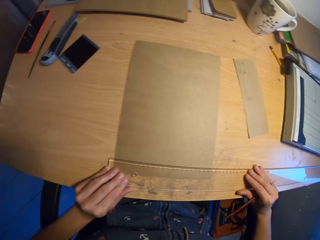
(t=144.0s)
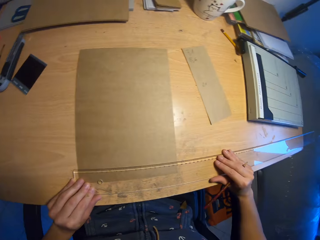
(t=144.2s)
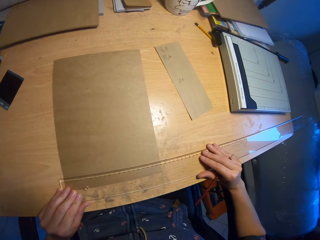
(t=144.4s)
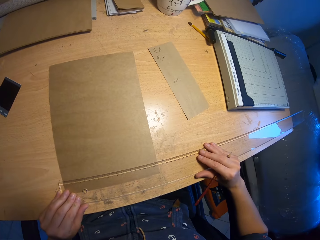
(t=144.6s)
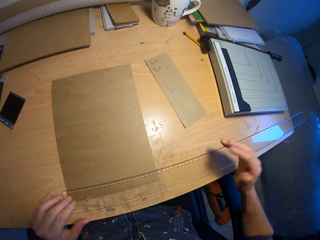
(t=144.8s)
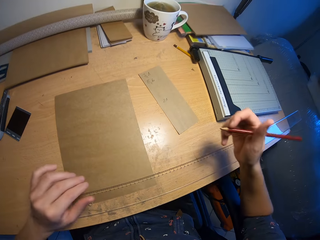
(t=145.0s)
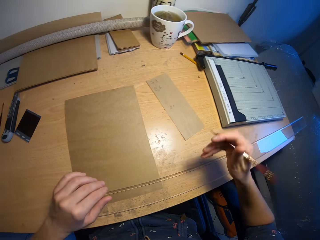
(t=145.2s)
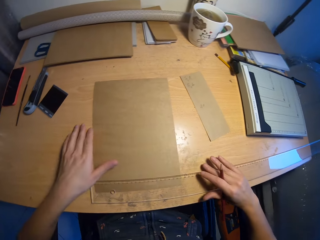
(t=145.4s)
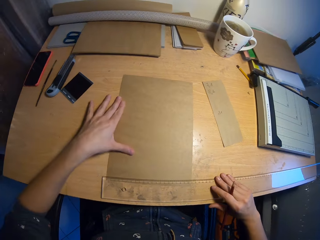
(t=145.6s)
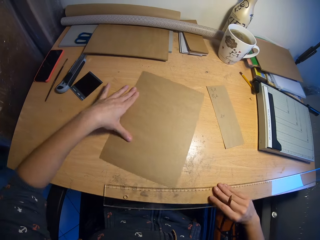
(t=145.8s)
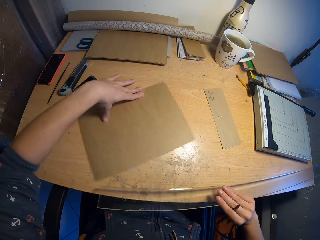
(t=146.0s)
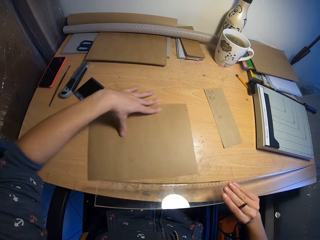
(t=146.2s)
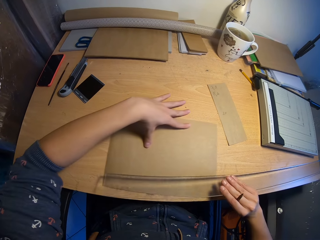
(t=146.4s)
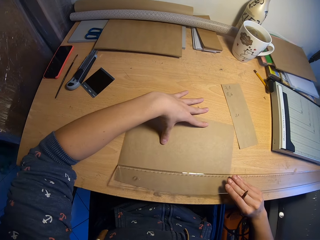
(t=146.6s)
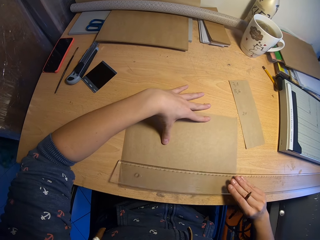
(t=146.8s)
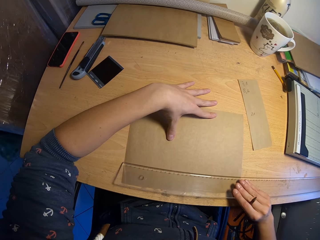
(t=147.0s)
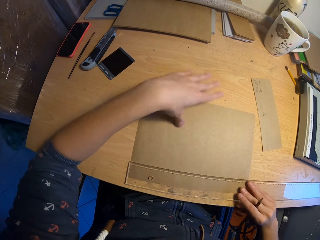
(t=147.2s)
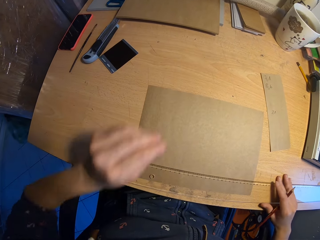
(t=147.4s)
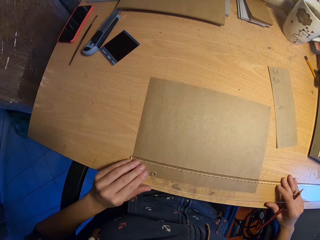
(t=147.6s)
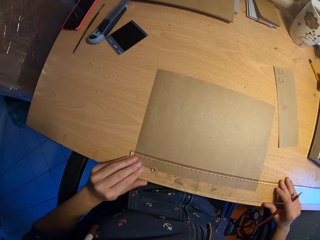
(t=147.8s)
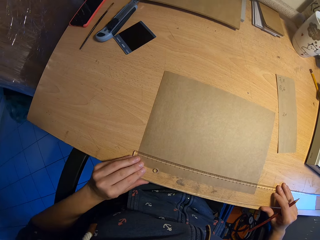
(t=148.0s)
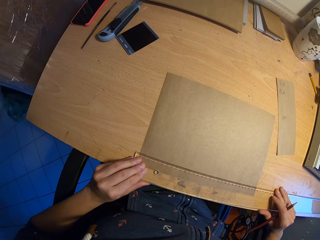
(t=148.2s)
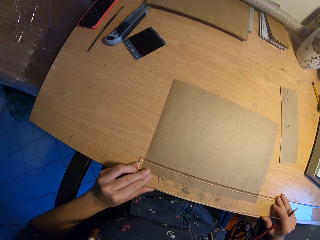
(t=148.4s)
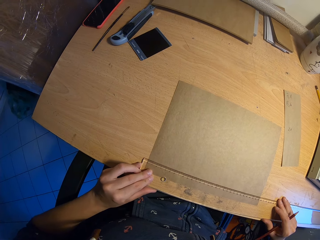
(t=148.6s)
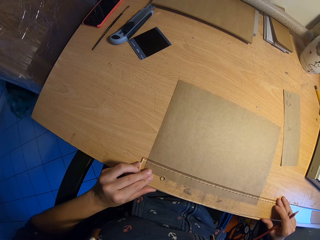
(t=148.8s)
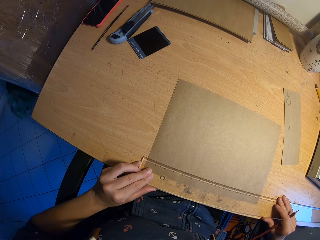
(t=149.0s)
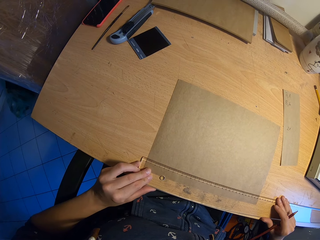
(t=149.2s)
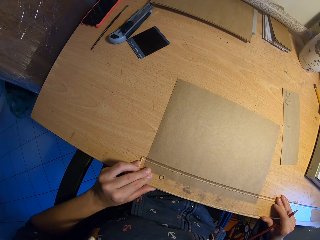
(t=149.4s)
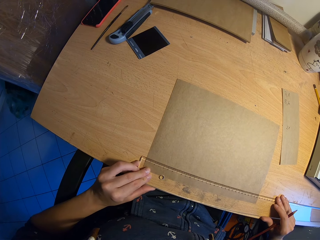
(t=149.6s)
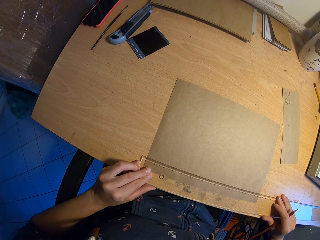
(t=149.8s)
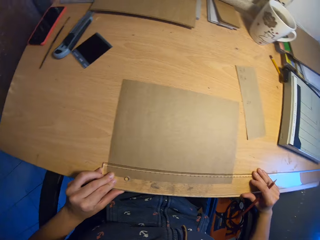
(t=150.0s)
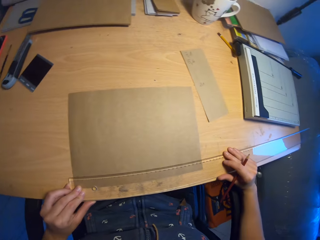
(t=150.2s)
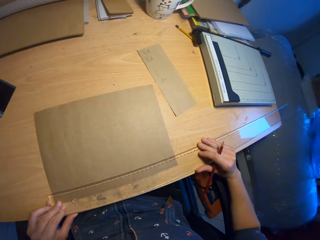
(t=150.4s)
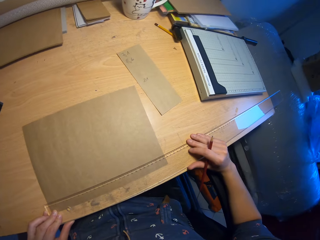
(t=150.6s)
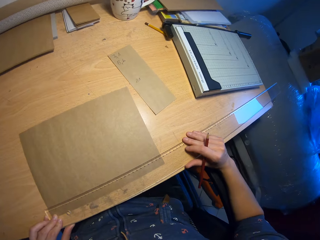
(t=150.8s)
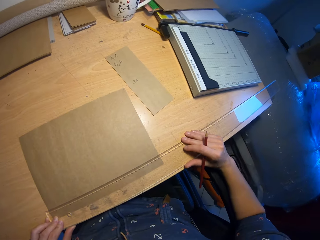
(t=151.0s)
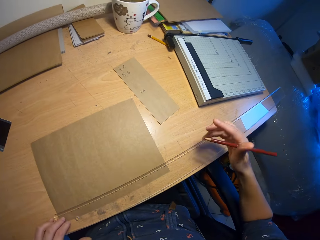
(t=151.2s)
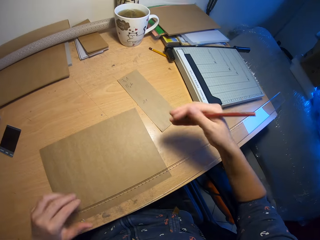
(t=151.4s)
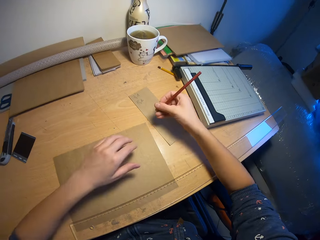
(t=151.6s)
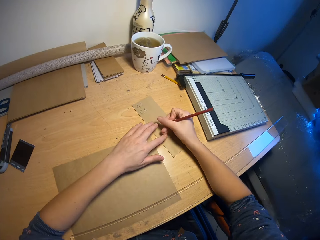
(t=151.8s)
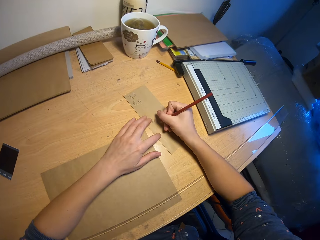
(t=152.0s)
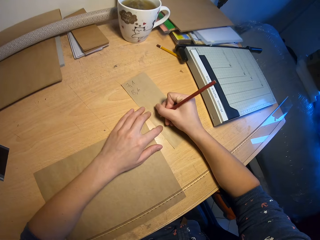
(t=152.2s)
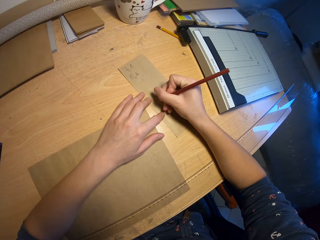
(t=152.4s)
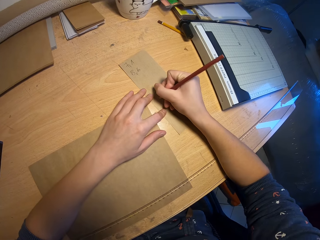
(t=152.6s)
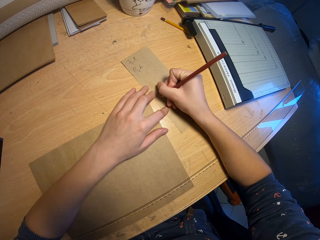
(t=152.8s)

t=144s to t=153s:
The camera wearer turns the brown paper on the table with his left hand. He picks up the ruler from the table with his right hand. He places the ruler on the brown paper on the table with his right hand. He adjusts the ruler on the brown paper on the table with his hands. He measures the paper. He places his left hand on the brown paper on the table.

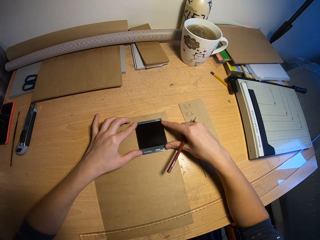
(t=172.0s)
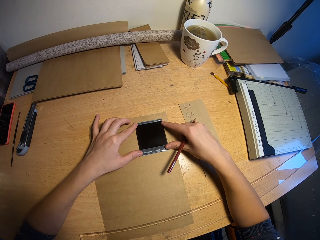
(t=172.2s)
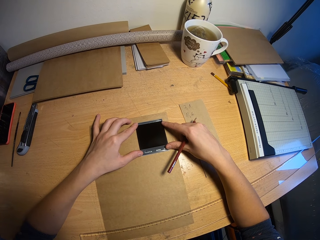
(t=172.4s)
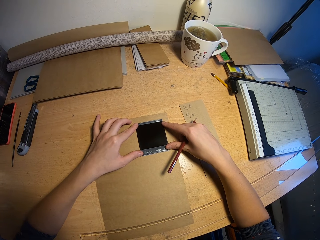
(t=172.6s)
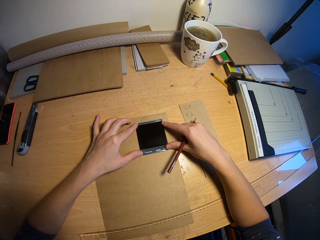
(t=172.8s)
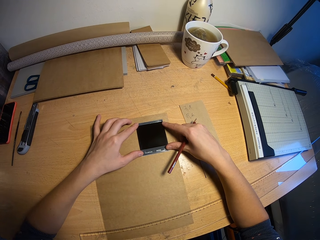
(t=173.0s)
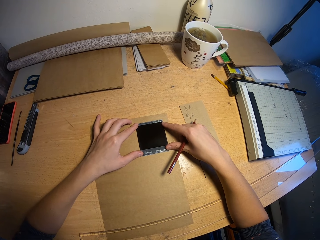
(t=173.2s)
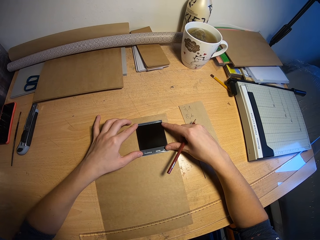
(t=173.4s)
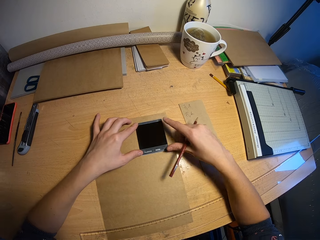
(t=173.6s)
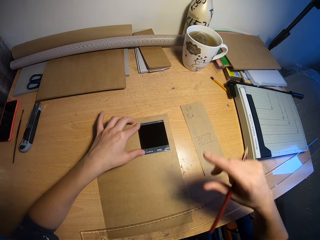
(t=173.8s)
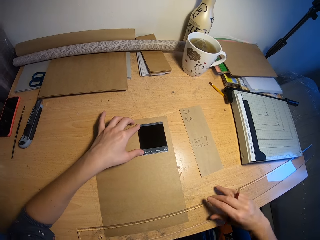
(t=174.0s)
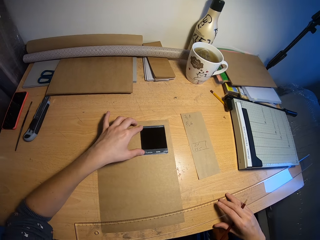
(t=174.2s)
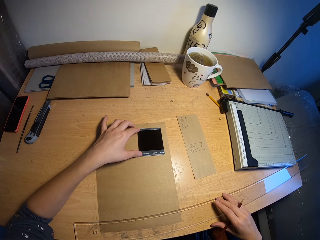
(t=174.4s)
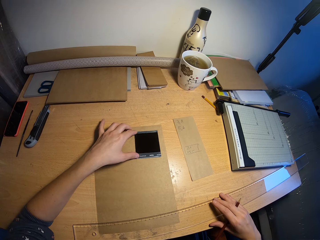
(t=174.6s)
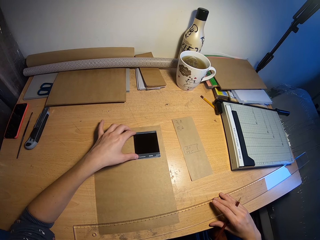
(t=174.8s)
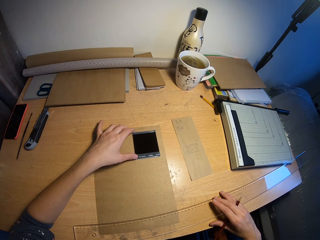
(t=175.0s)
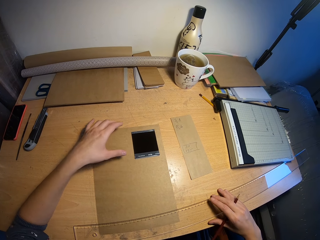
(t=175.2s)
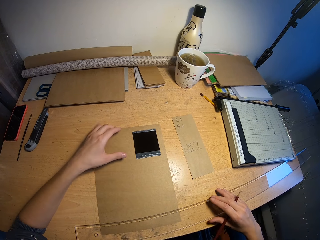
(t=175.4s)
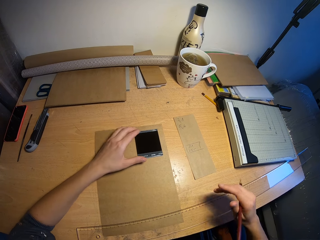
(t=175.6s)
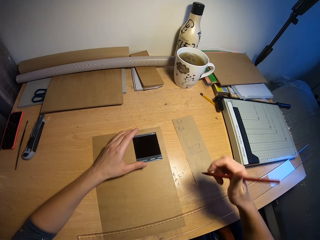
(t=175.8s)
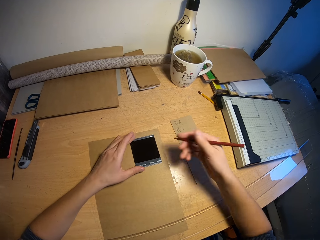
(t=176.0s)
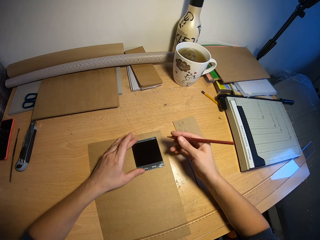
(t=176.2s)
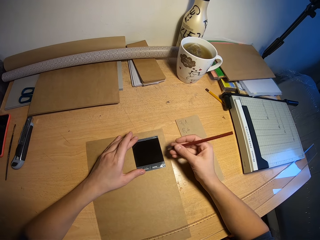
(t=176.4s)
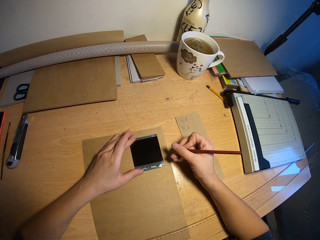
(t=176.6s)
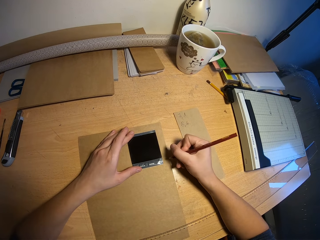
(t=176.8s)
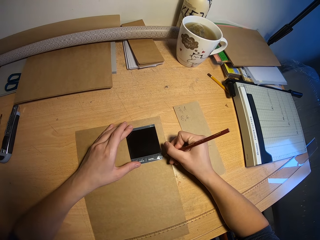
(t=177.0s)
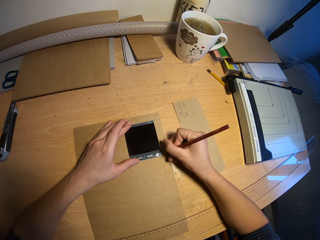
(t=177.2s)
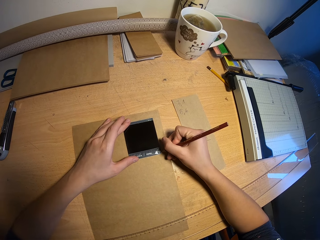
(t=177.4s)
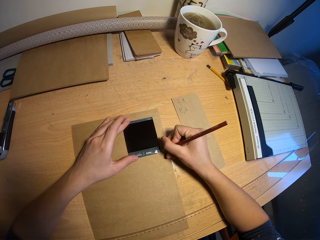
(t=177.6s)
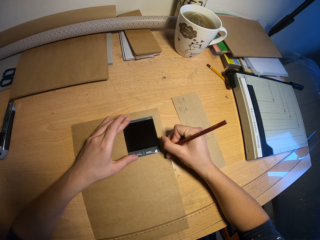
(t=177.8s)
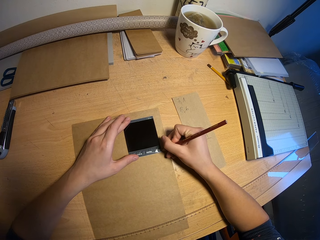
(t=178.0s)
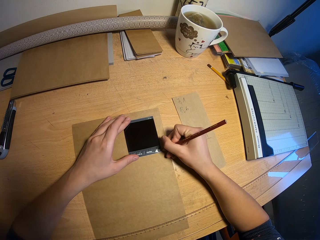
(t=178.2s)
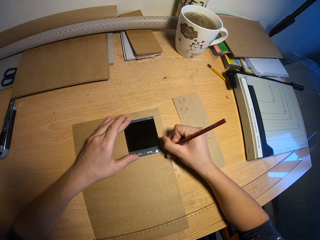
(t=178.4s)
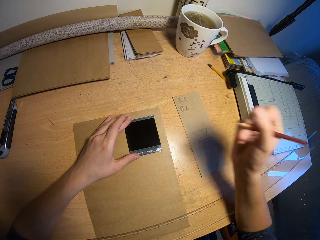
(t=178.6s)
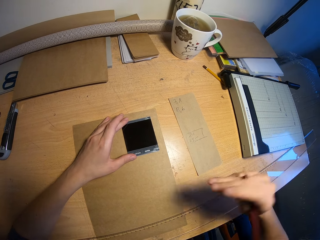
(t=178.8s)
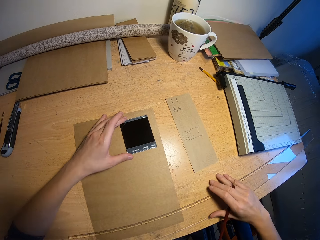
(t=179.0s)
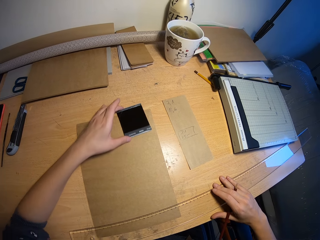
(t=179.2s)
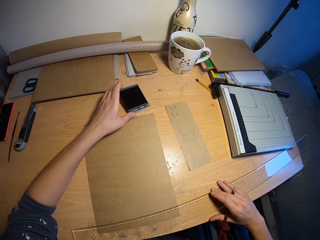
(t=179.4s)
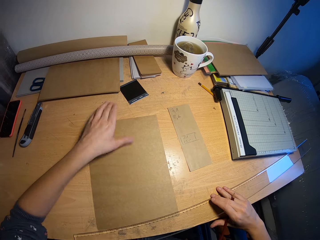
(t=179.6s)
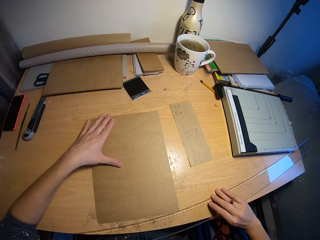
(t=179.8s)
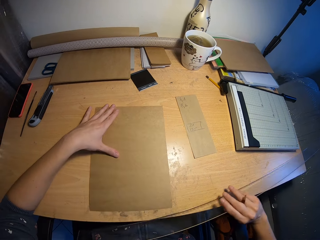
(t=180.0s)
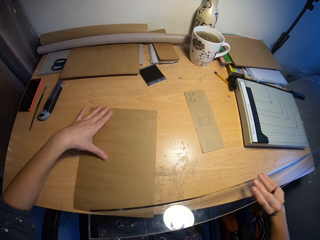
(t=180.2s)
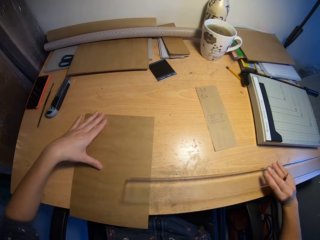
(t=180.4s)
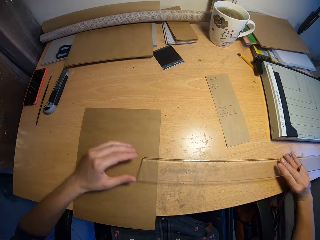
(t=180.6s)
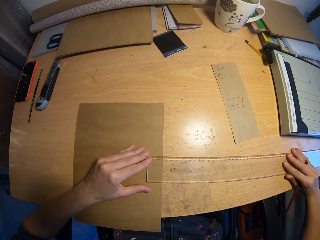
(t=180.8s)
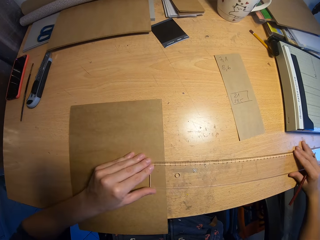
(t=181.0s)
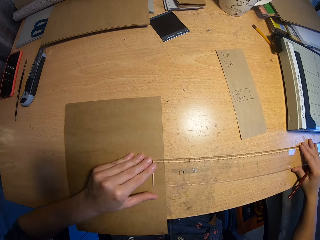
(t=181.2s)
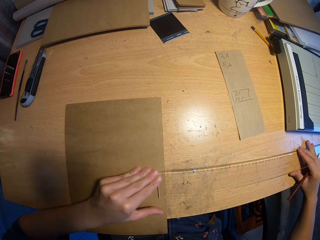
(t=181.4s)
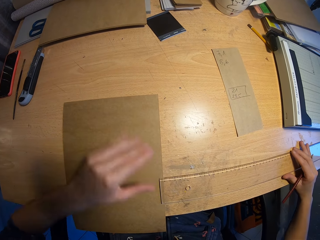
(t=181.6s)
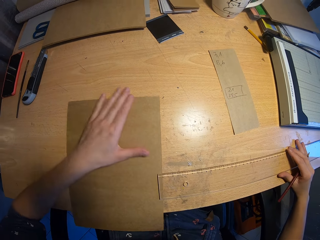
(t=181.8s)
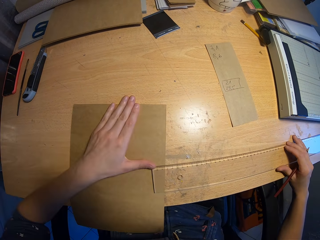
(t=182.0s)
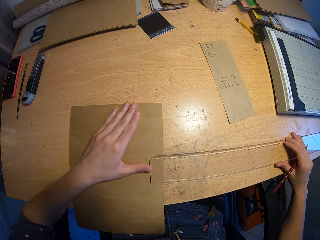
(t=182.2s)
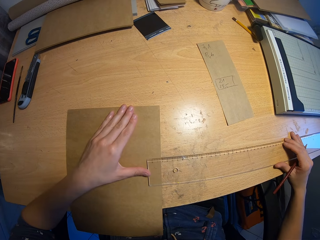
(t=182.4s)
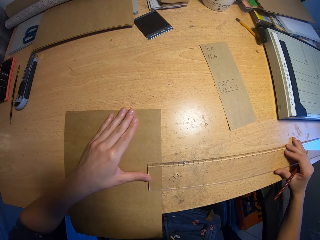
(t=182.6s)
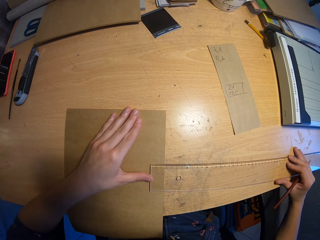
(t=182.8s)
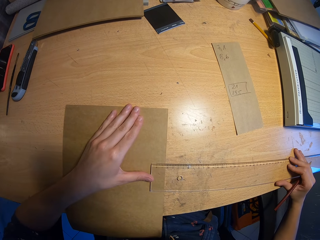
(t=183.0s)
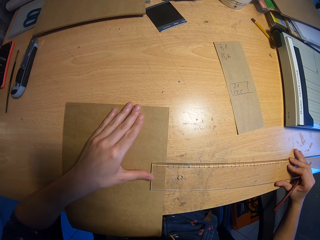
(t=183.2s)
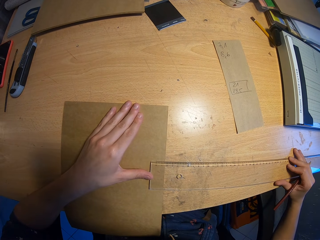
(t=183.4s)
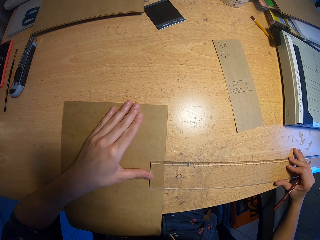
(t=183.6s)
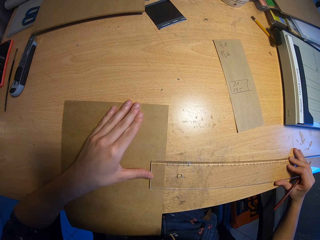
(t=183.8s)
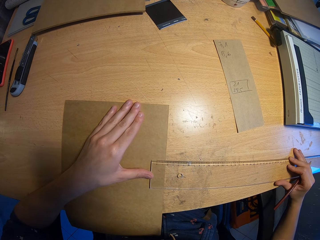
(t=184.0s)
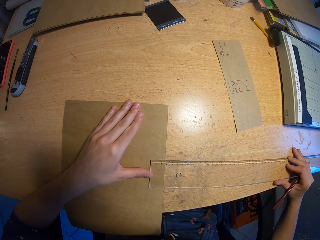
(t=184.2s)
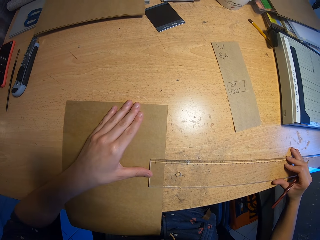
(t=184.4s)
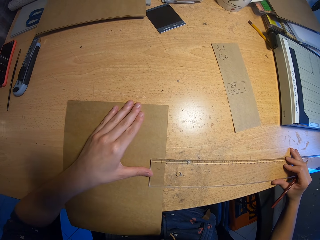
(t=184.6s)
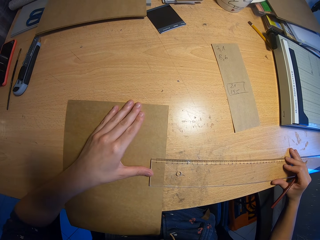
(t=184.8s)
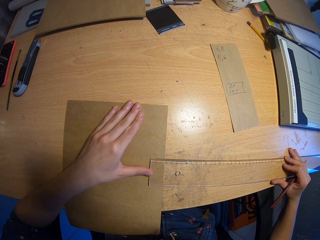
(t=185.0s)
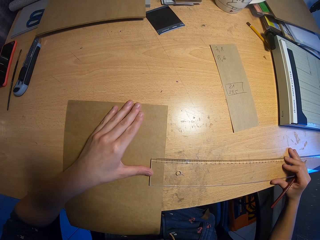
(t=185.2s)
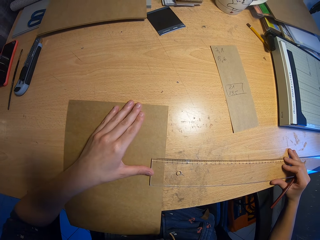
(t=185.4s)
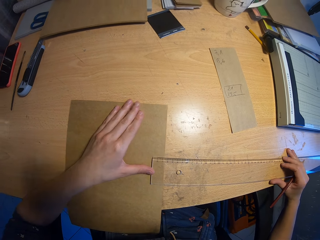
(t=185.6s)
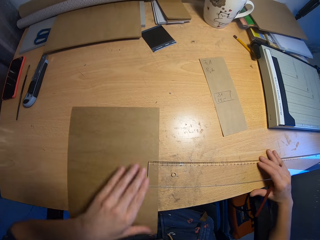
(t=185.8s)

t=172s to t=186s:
The camera wearer places his right hand on the ruler on the table. He holds the square ruler on the brown paper on the table with his left hand. He marks a point on the brown paper on the table with the pencil in his right hand. He moves the ruler on the table with his right hand. He moves the square ruler on the brown paper on the table with his left hand. He moves the brown paper on the table with his left hand. He picks up the ruler from the table with his right hand. He drops the ruler on the brown paper on the table with his right hand. He moves the ruler on the table with his hands. He moves the brown paper on the table with his left hand. He moves the ruler on the table with his hands. He measures the piece of paper.
